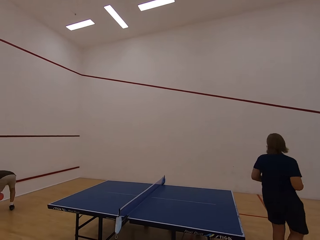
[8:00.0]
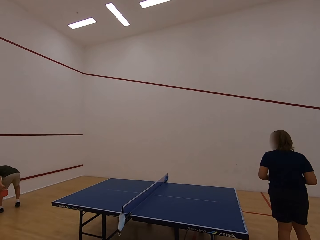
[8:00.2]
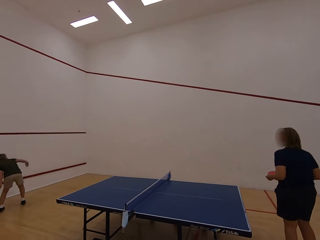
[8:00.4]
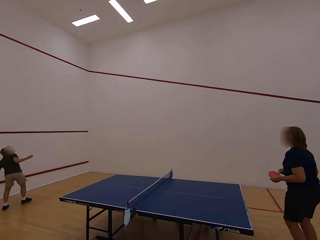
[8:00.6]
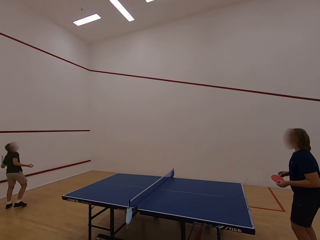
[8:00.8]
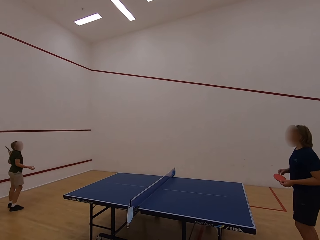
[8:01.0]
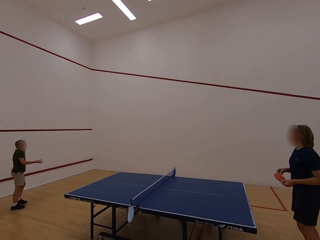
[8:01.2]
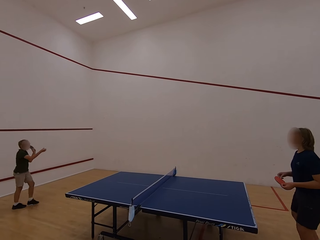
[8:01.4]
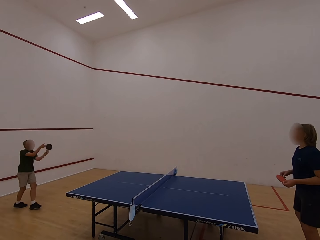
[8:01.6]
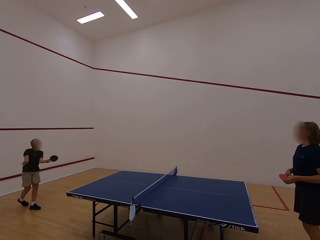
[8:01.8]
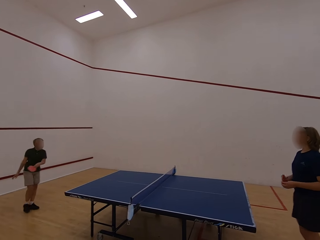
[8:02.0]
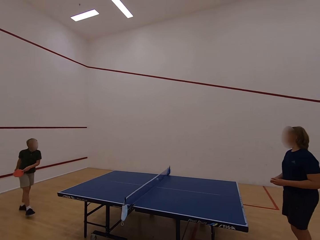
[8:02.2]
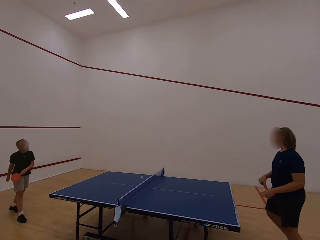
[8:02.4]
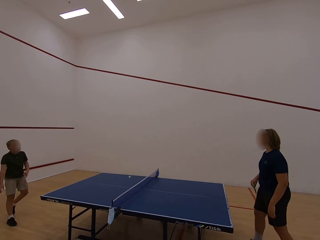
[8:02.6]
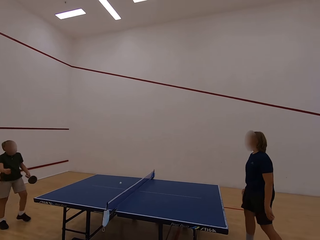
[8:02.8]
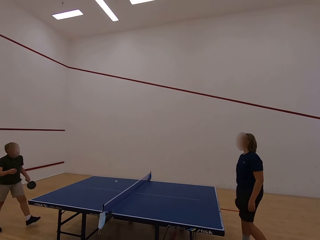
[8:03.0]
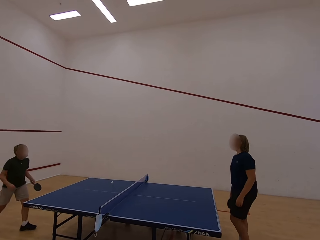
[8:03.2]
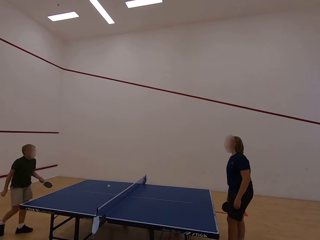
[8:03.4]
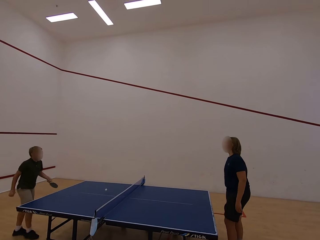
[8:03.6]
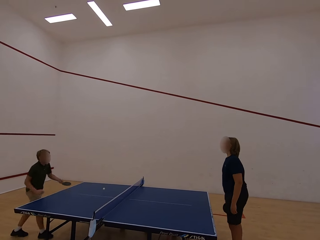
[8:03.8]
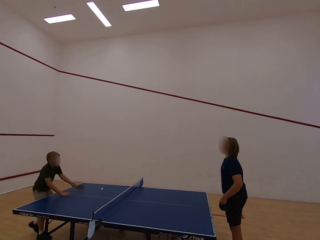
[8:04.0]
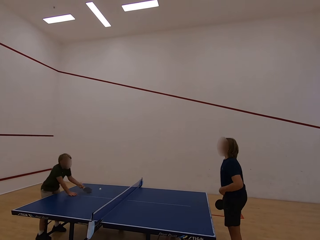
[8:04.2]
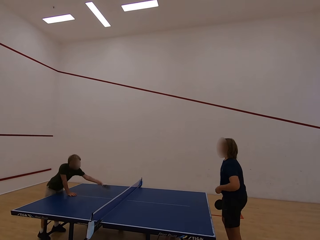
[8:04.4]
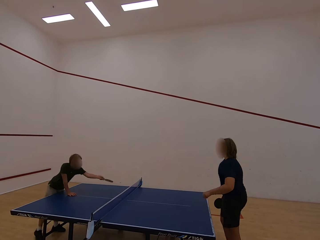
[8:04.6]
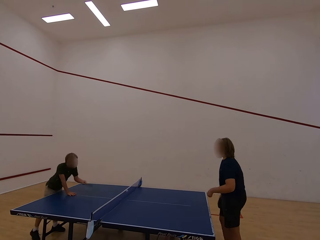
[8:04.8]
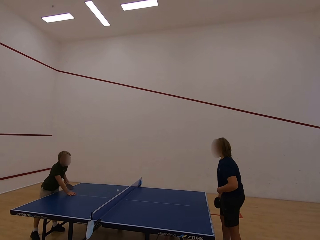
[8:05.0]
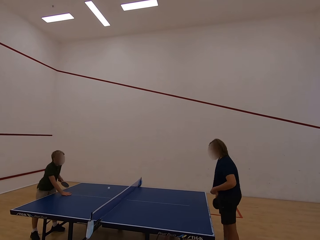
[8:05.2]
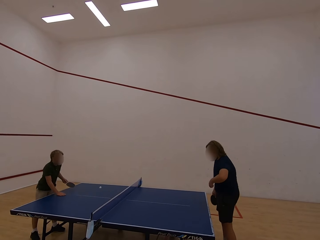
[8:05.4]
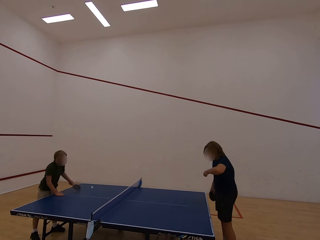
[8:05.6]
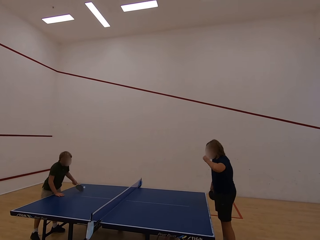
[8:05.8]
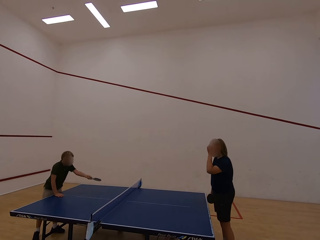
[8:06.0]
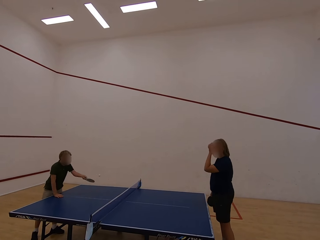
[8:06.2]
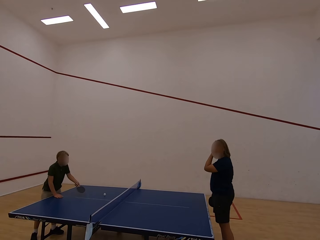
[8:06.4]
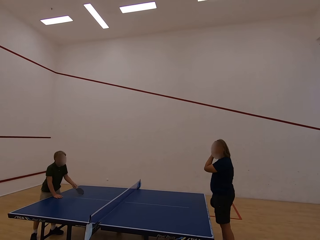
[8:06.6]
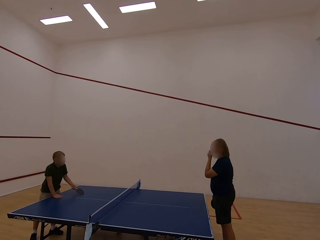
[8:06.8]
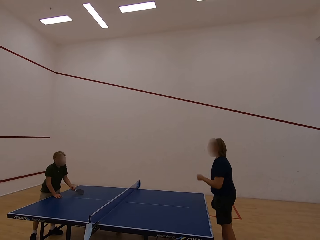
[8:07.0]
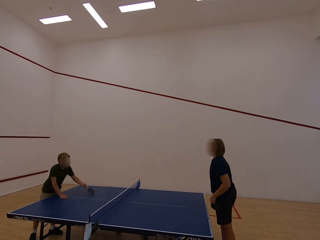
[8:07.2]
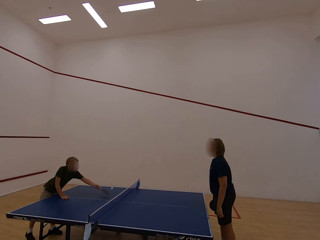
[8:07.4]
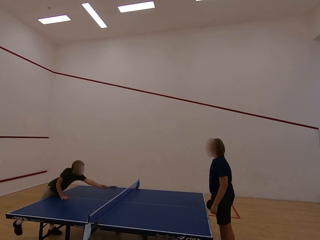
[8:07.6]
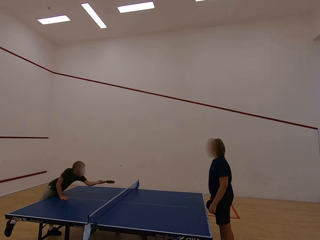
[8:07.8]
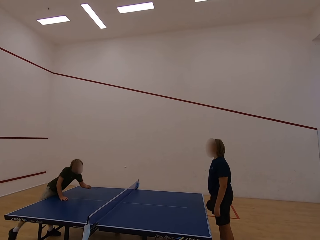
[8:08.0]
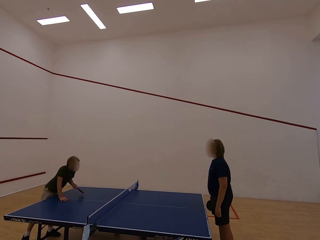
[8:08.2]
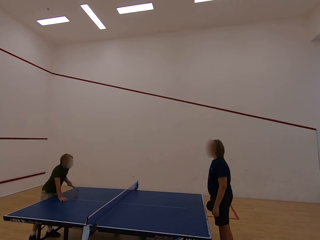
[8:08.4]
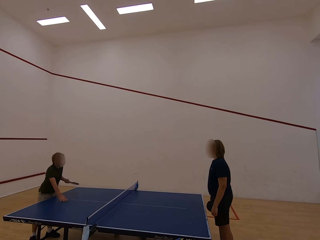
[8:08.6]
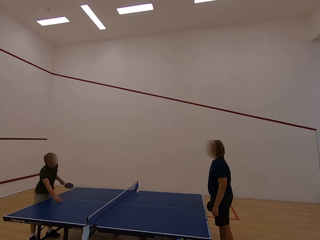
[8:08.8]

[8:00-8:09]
A boy picks up the ball, moves towards the table and plays table tennis with a woman.

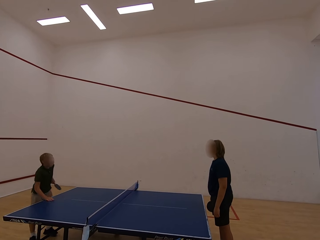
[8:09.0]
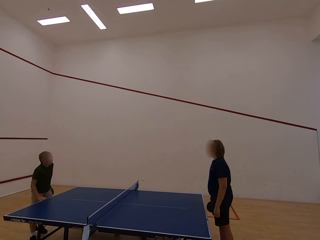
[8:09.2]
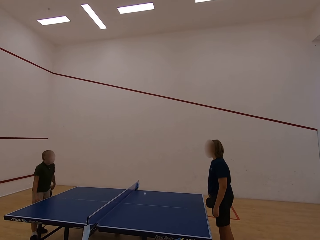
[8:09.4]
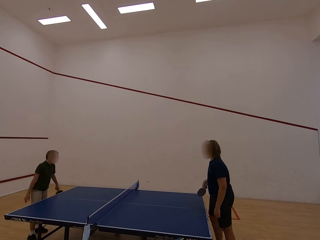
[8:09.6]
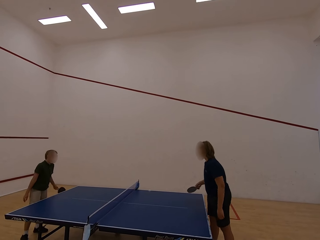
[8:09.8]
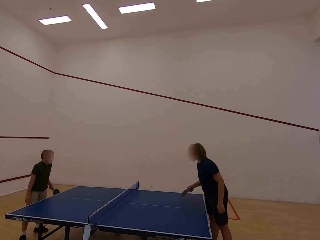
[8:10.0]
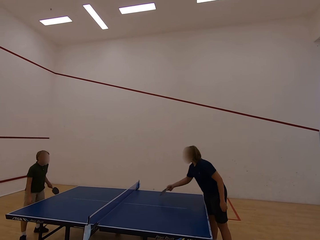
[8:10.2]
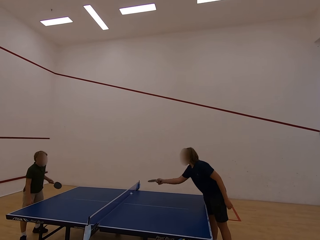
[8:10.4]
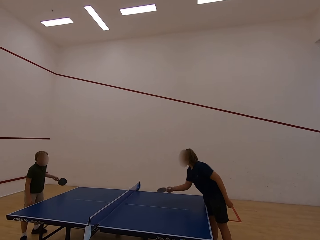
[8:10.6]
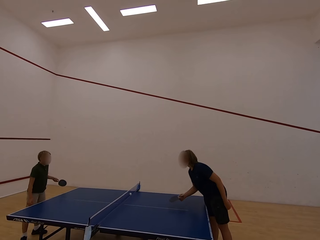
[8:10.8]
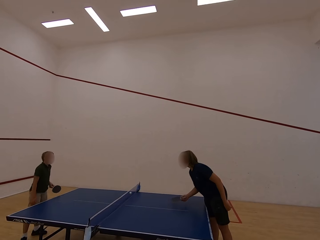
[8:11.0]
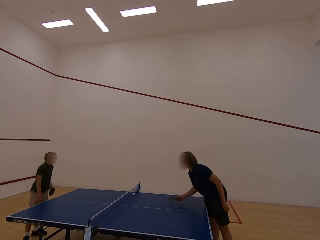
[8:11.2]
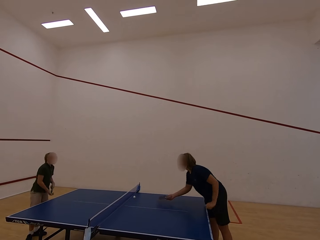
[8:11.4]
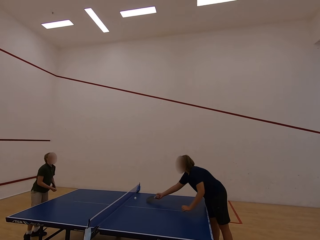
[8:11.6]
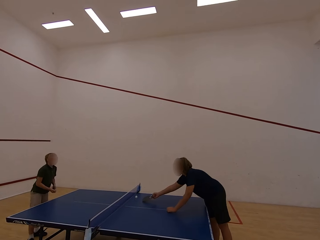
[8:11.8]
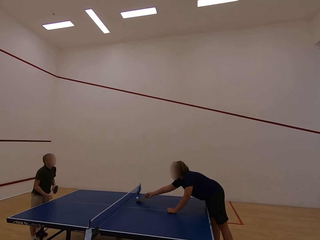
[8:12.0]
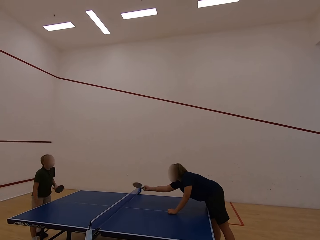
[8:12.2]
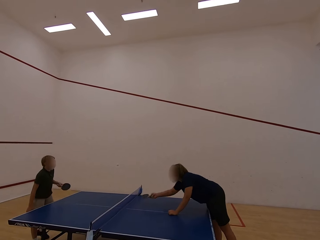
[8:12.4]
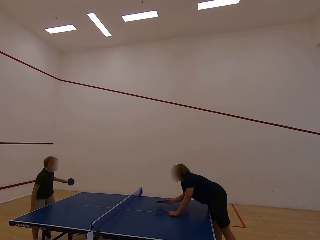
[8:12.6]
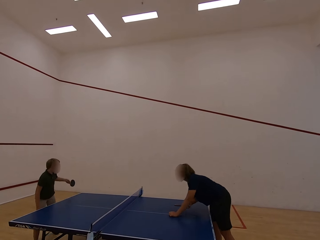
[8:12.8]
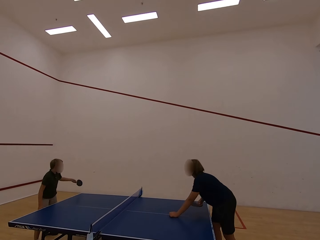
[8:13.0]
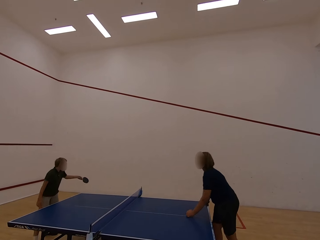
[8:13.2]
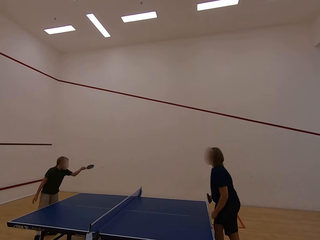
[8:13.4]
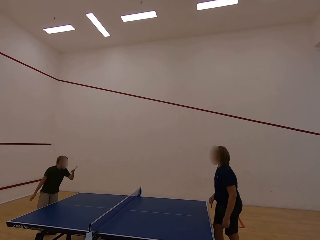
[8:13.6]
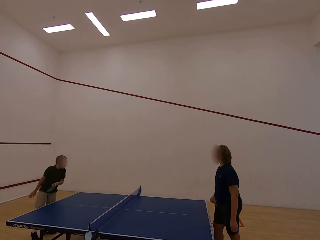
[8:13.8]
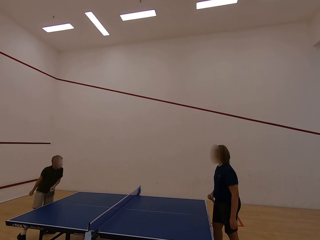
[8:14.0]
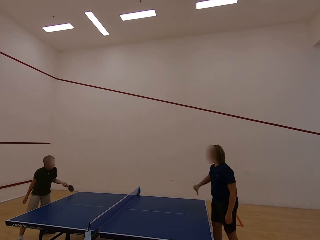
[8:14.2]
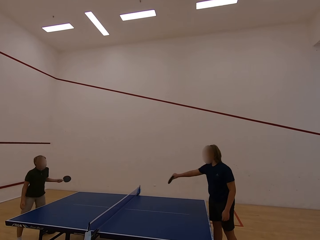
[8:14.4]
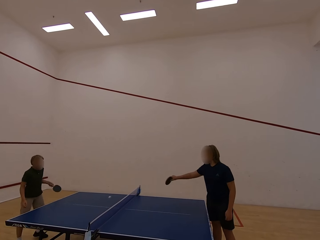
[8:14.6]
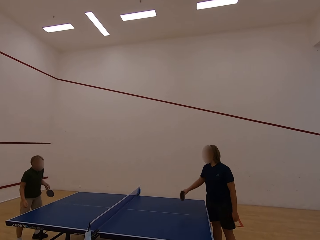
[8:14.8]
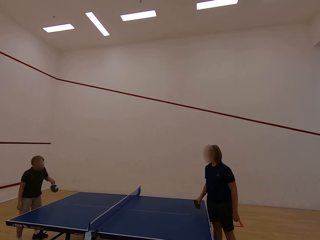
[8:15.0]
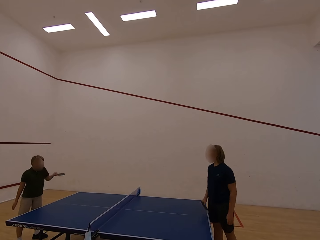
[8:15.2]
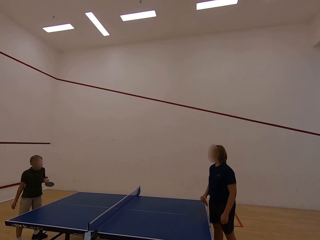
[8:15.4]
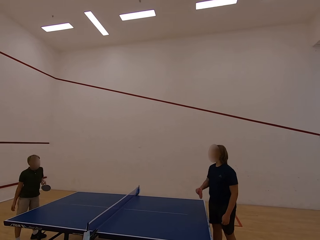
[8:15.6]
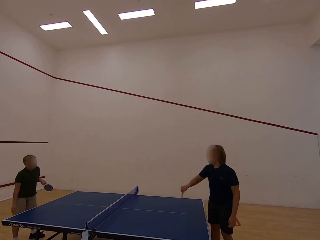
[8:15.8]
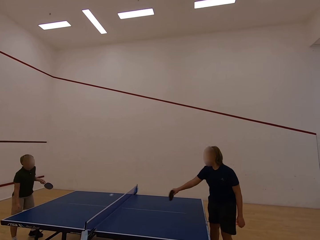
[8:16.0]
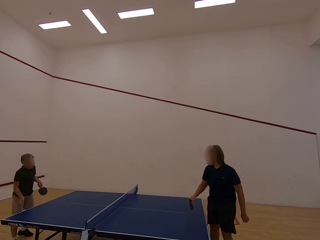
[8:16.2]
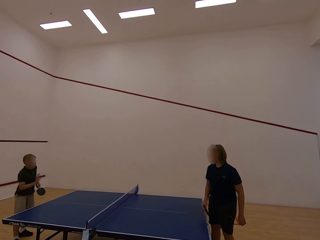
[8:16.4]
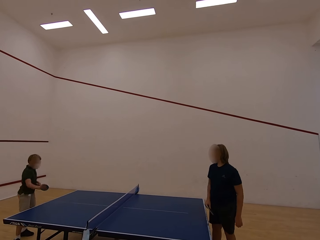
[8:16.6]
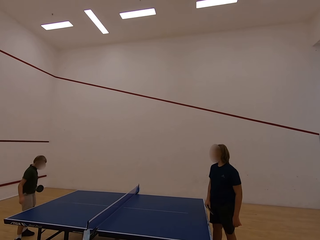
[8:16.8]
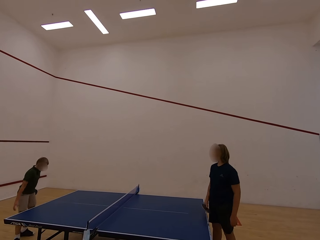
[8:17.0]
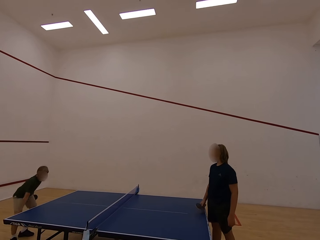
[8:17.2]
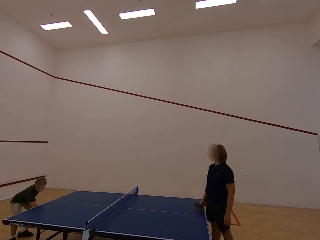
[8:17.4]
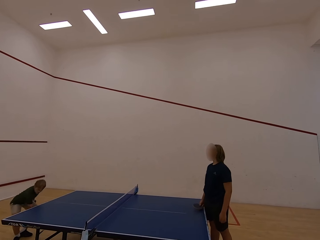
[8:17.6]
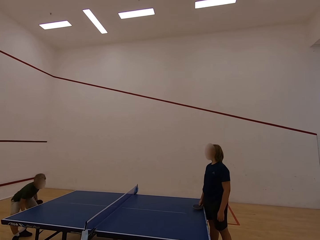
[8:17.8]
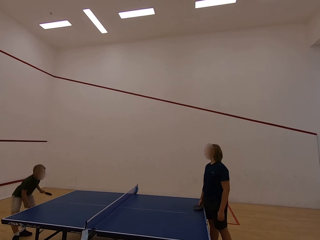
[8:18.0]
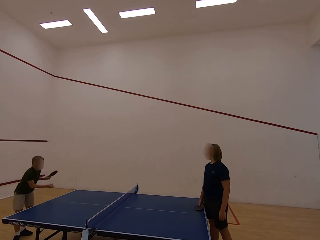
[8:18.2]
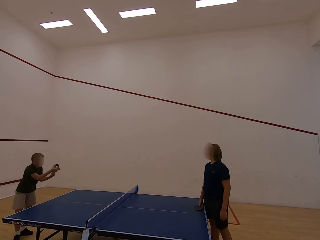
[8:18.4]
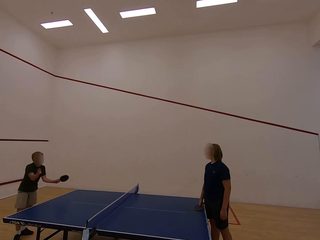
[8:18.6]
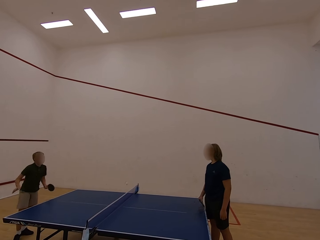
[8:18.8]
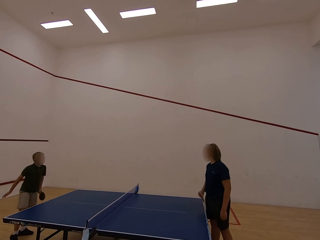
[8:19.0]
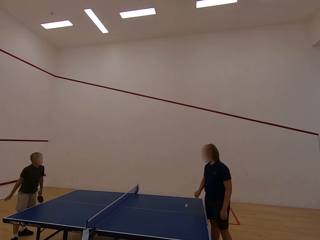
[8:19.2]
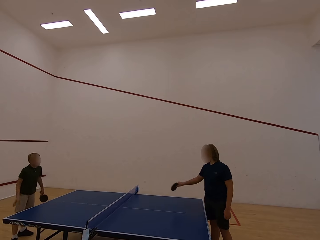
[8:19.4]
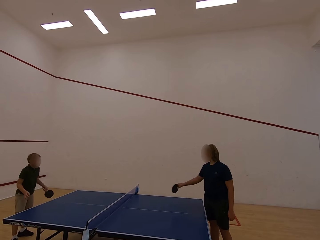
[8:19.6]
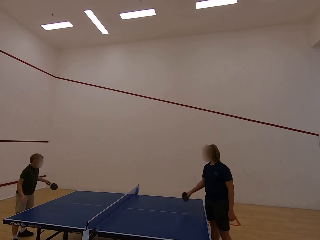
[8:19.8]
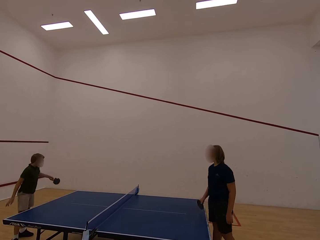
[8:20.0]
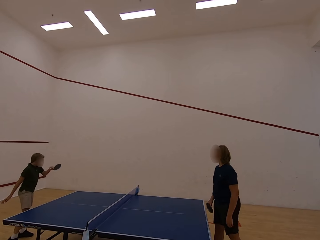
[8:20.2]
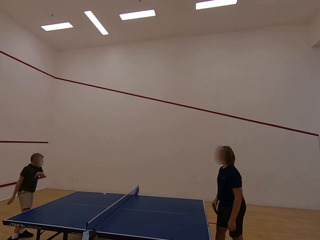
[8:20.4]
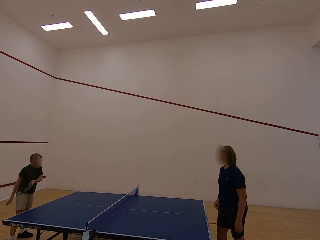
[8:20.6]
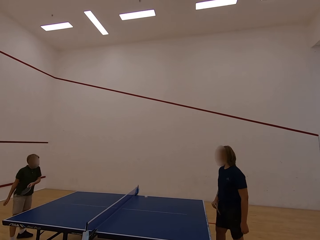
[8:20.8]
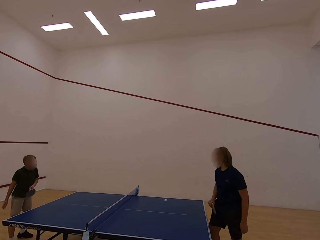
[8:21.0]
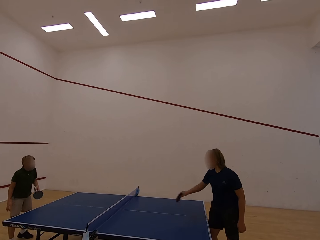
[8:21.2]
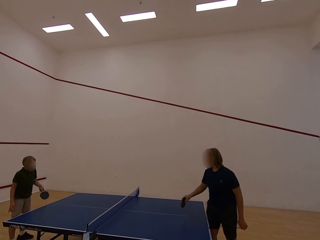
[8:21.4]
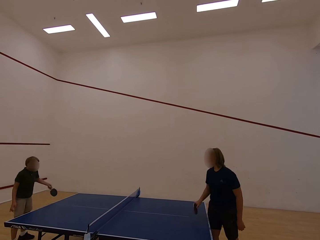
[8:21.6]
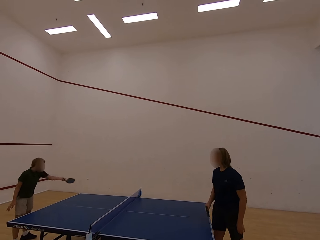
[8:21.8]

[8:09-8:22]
A woman plays the table tennis. A boy picks up the ball with the right hand. The boy plays table tennis with the woman. The woman plays the table tennis.
